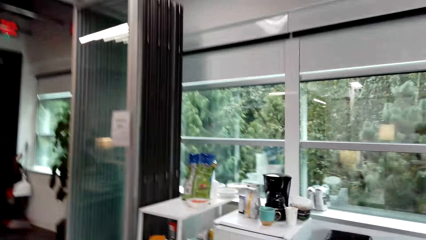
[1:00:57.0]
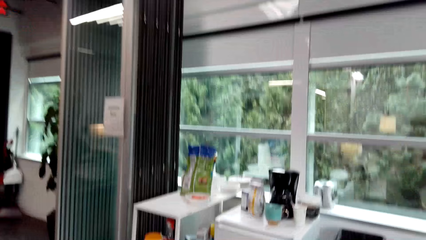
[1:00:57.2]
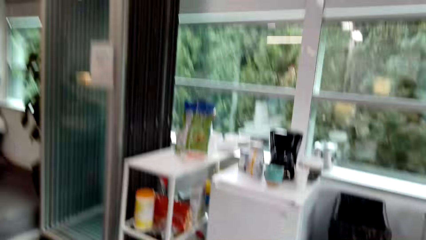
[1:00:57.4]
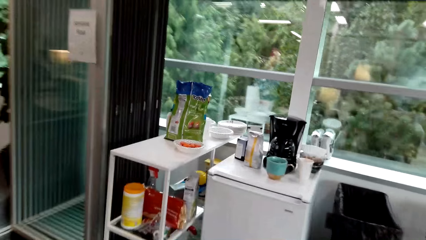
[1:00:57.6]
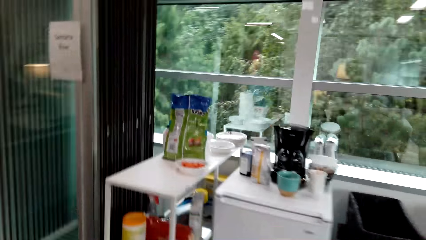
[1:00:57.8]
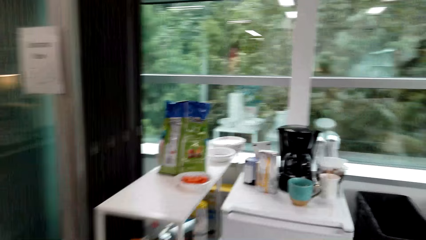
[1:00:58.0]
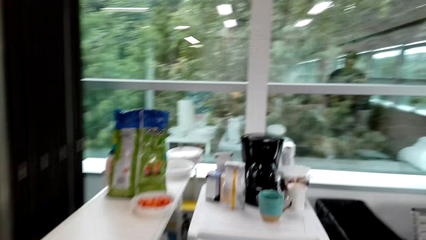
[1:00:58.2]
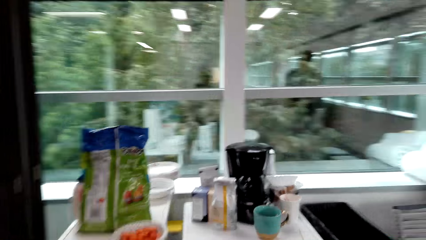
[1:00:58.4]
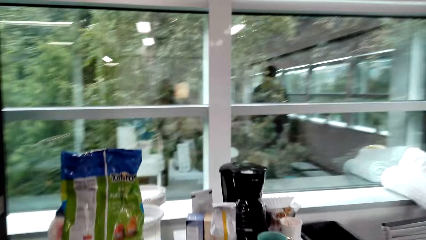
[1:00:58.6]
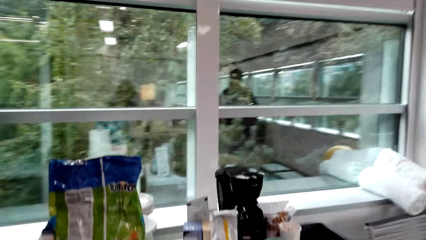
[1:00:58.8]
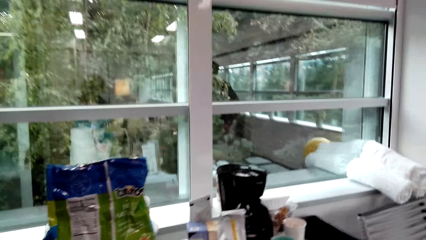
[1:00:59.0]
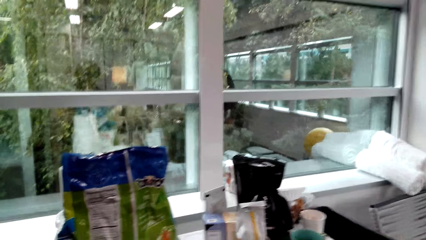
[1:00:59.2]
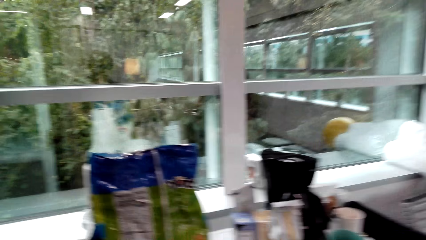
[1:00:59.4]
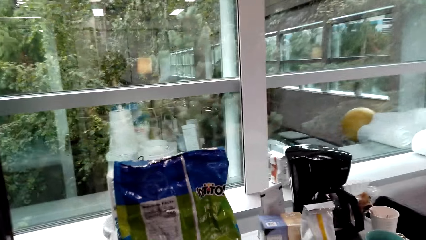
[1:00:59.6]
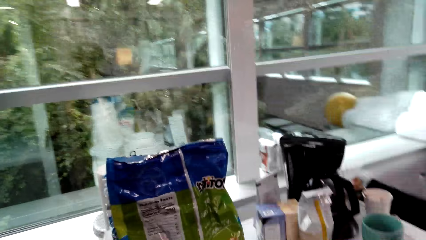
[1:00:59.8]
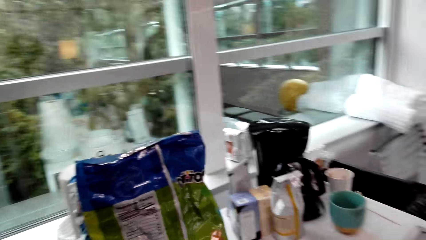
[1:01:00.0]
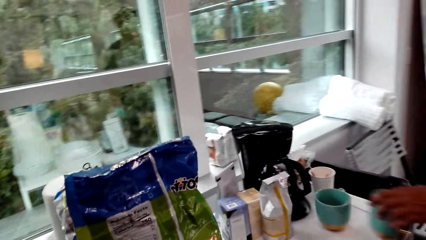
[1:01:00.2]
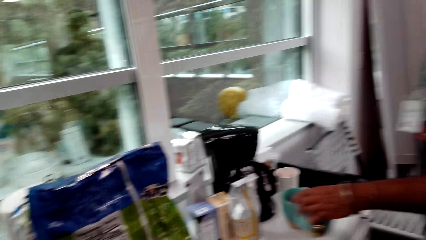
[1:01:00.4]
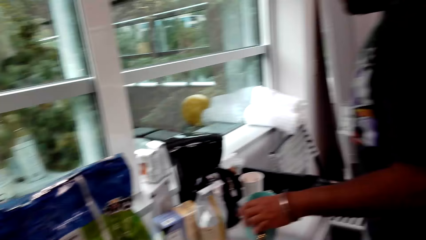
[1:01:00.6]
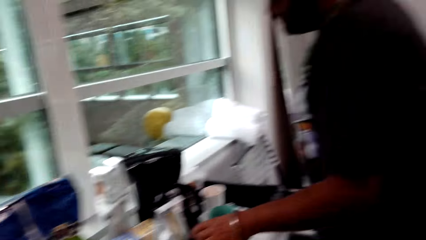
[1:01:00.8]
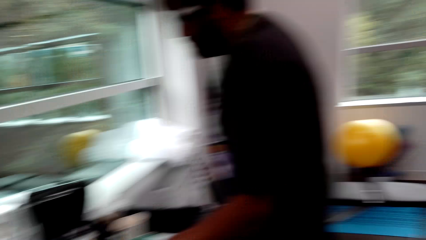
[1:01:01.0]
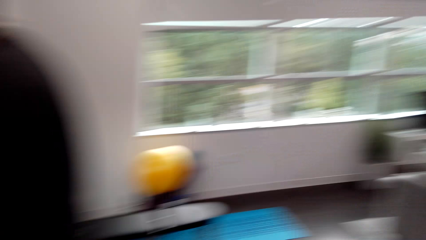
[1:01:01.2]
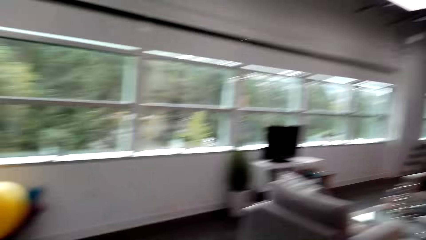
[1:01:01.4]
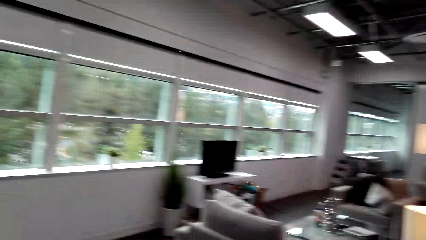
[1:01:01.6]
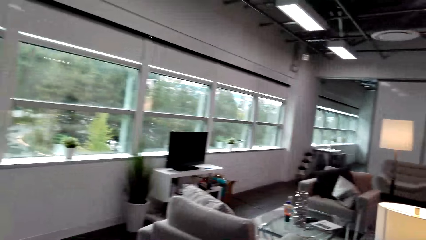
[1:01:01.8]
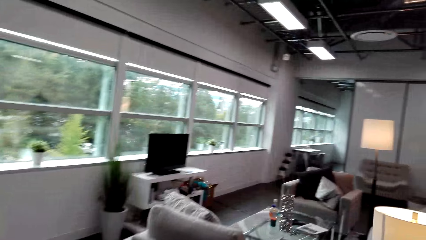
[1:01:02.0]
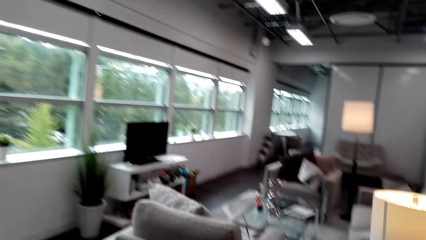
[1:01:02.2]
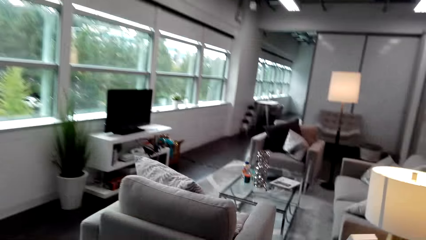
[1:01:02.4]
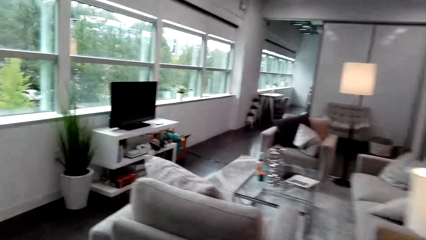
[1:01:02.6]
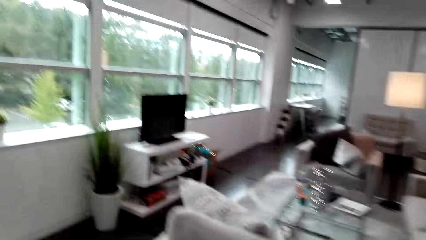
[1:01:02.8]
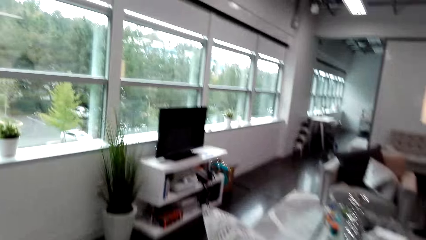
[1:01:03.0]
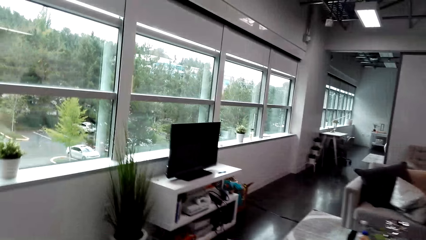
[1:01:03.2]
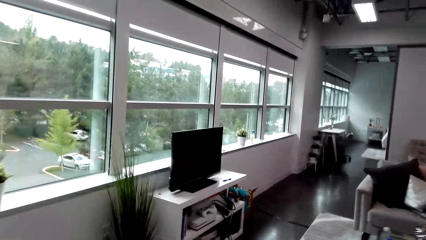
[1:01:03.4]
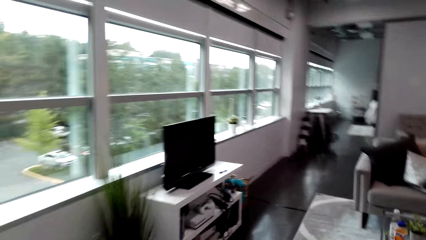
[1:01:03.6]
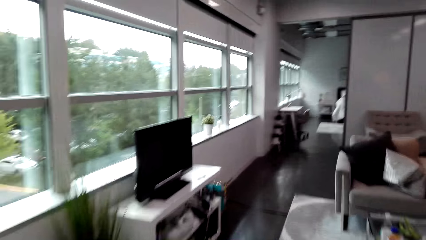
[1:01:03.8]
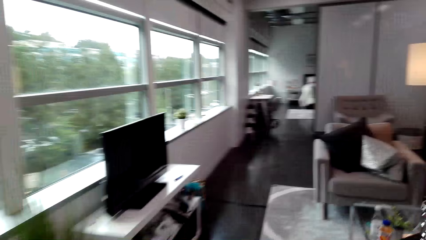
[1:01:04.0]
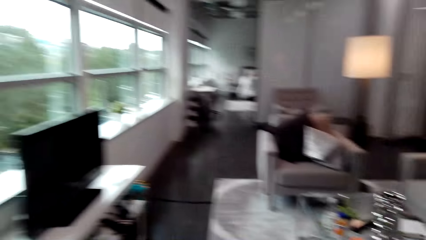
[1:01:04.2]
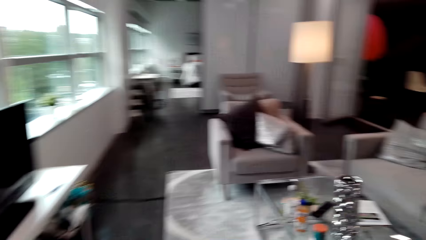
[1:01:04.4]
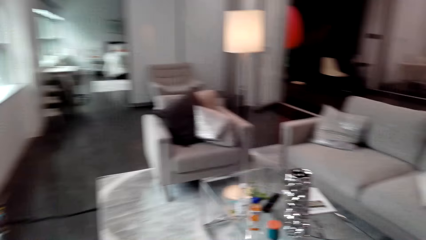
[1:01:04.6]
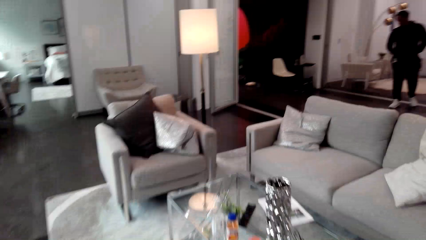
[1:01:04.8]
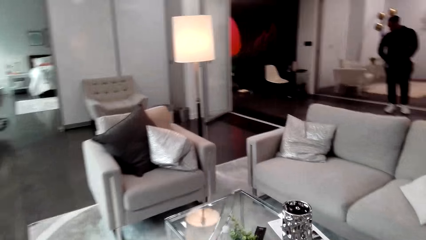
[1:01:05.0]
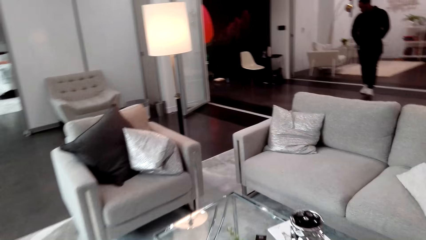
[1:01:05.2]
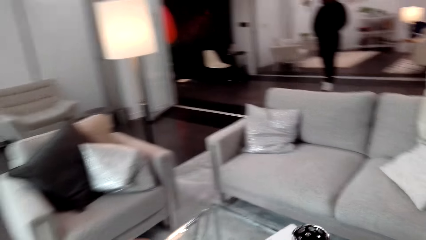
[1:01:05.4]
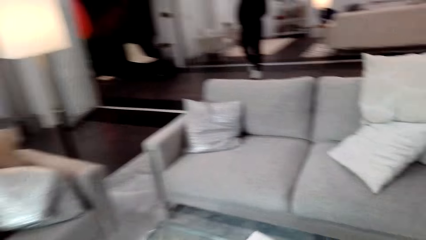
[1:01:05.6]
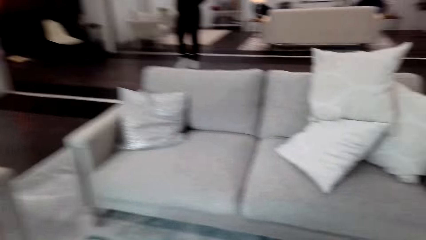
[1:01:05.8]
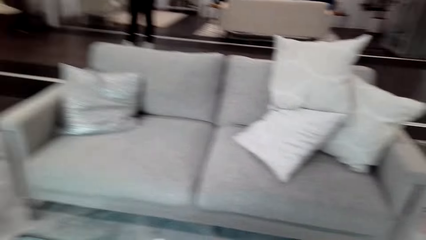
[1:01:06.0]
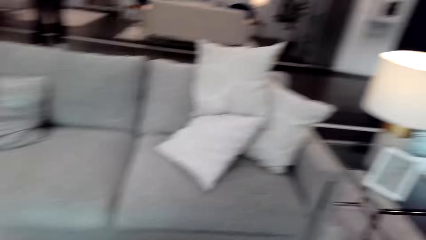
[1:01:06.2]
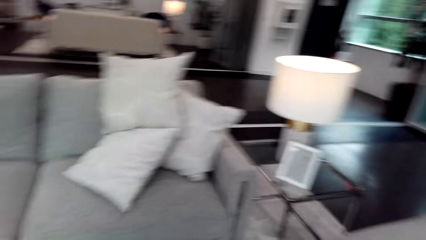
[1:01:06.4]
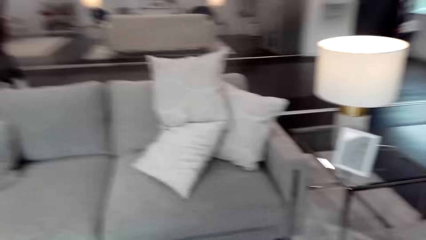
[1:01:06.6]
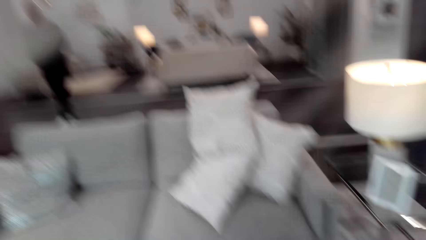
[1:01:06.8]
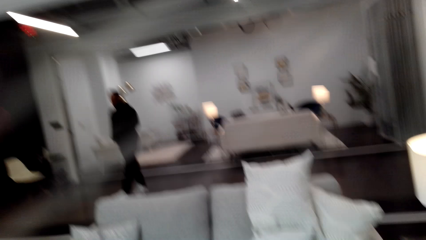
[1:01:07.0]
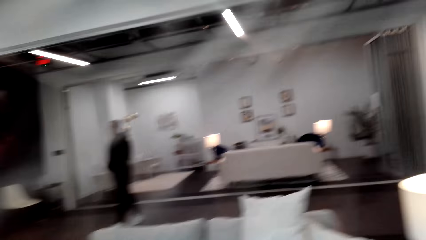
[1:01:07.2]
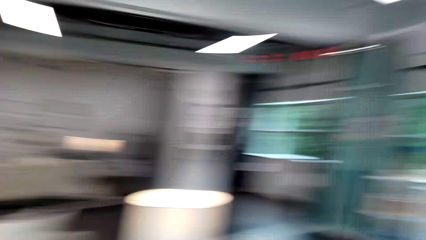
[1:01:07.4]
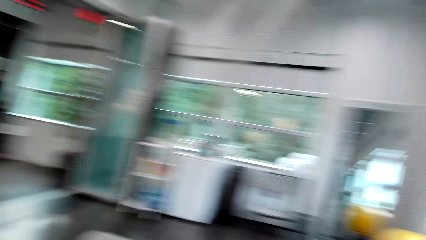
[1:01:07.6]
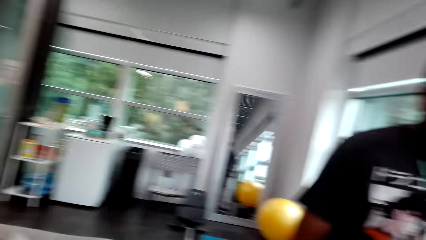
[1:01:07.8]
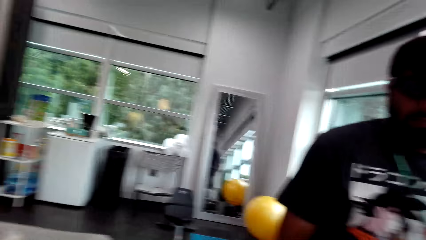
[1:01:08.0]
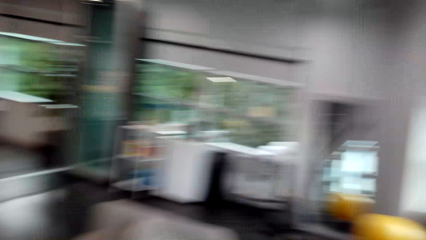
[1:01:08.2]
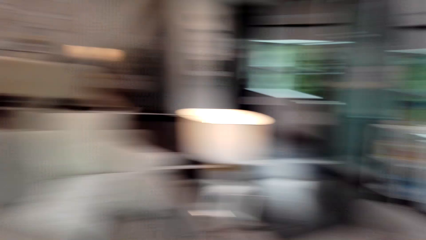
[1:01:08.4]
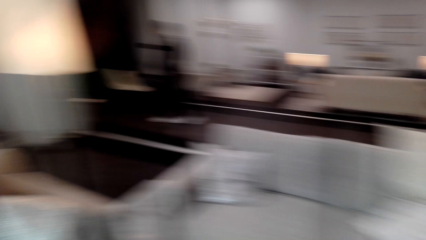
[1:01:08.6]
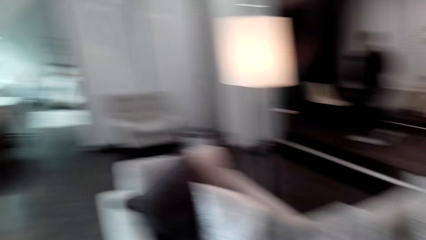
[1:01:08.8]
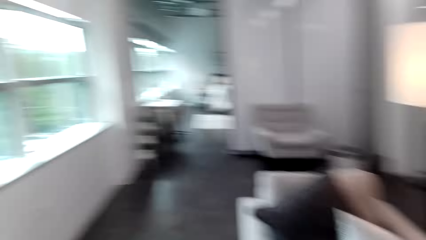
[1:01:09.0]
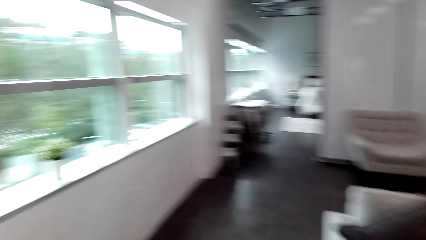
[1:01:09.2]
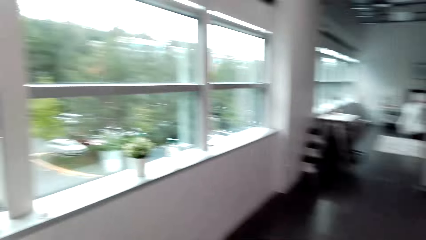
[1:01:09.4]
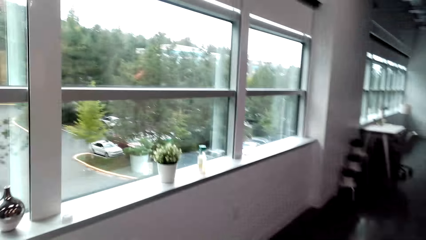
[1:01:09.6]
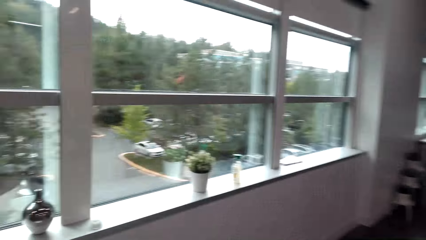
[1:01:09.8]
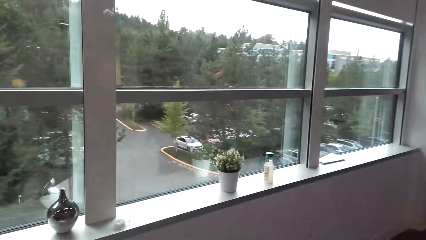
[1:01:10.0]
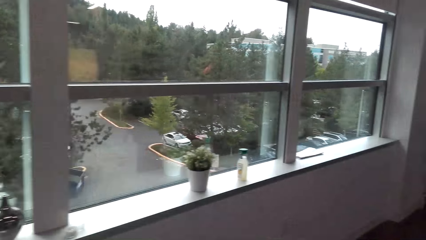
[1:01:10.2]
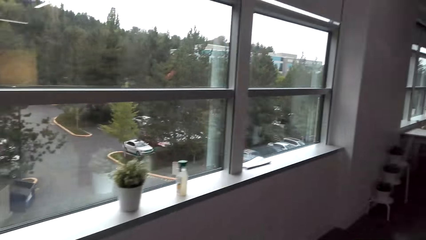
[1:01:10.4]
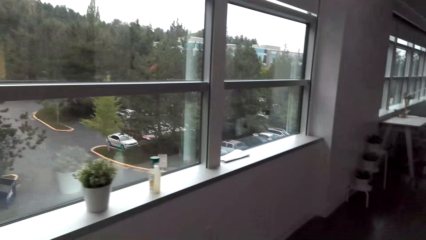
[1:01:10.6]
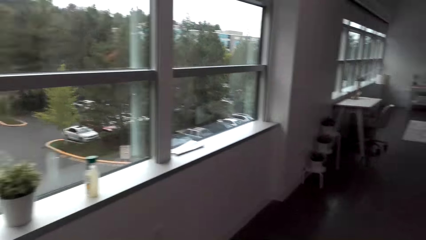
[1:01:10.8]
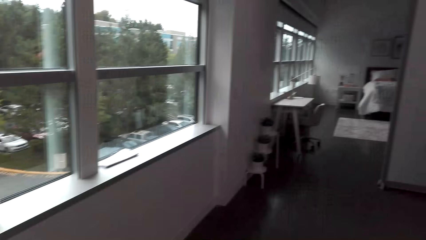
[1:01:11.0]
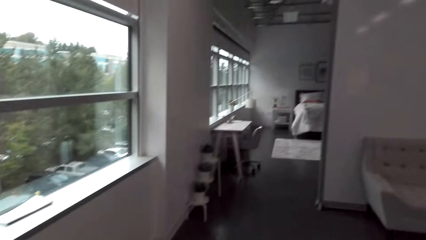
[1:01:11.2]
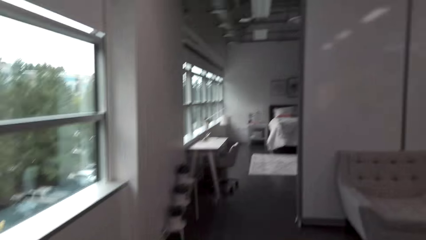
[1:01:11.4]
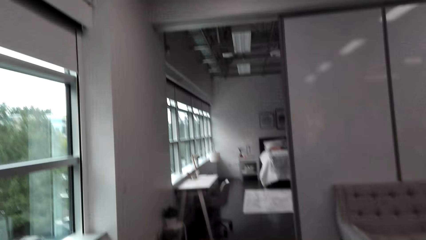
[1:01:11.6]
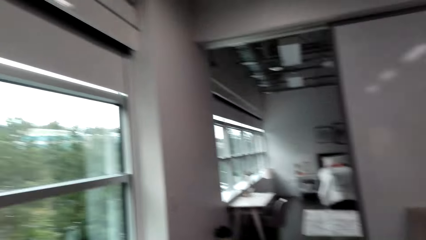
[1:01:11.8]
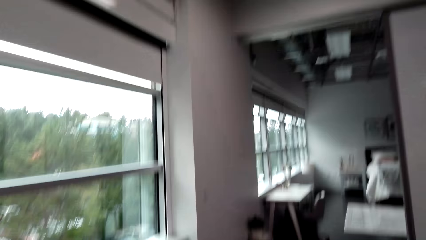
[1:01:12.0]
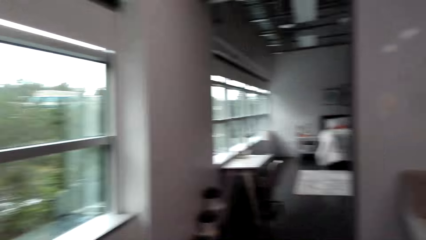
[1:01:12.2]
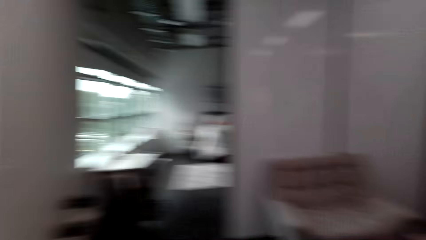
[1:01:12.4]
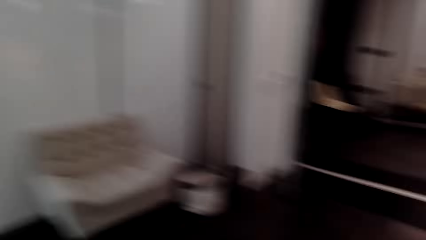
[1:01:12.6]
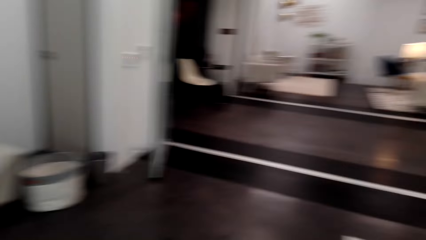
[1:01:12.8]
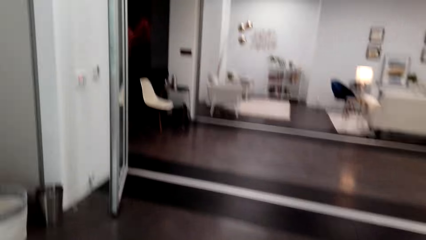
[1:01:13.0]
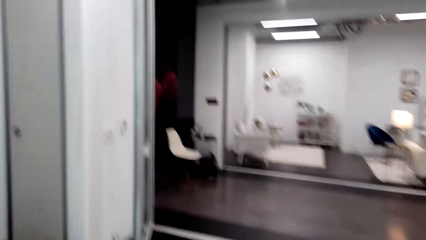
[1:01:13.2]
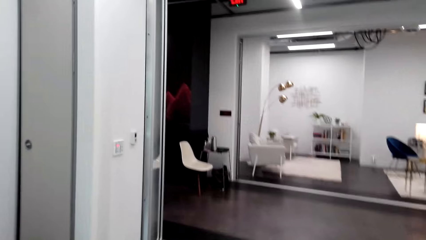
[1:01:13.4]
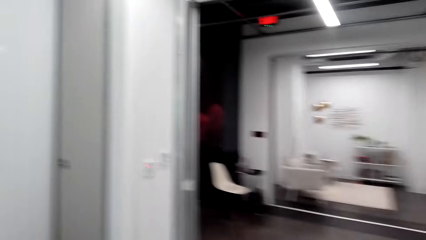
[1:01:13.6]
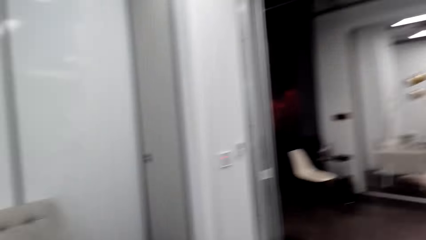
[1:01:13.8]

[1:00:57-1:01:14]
The camera wearer looks at the plastic bag. A man holds the cup. The camera wearer walks in the room and talks to the man. They look at the man. The man talks to the camera wearer. The camera wearer talks to the man. The man talks to the camera wearer. The camera wearer talks to the man. The man talks to the camera wearer.
